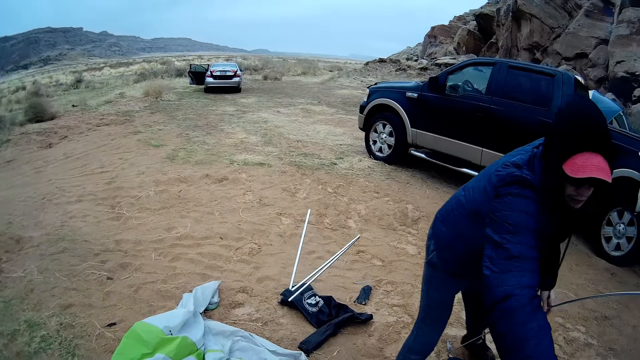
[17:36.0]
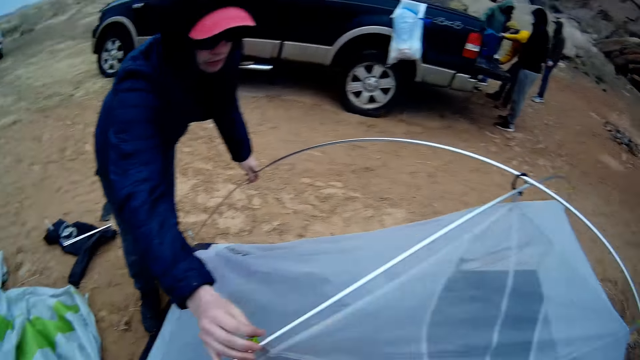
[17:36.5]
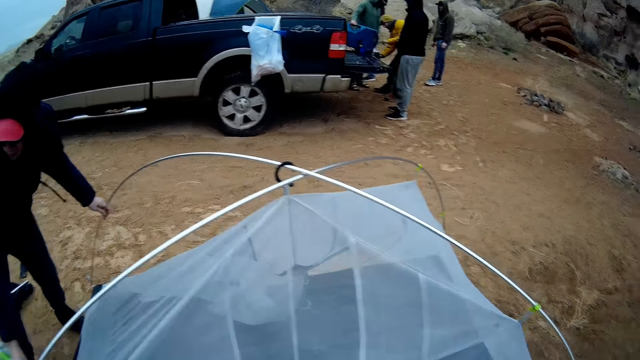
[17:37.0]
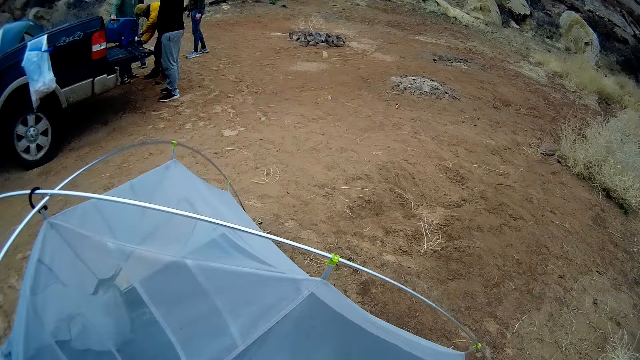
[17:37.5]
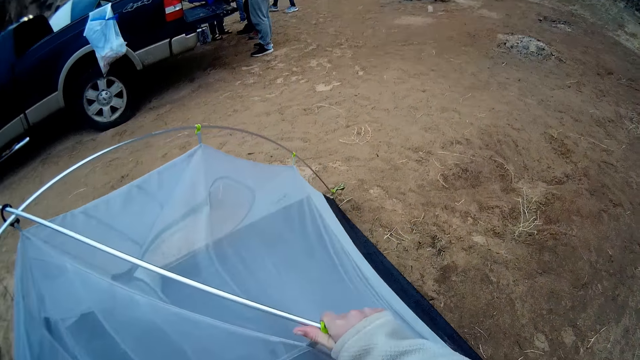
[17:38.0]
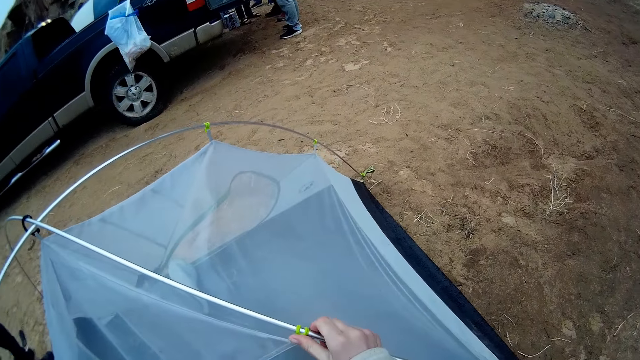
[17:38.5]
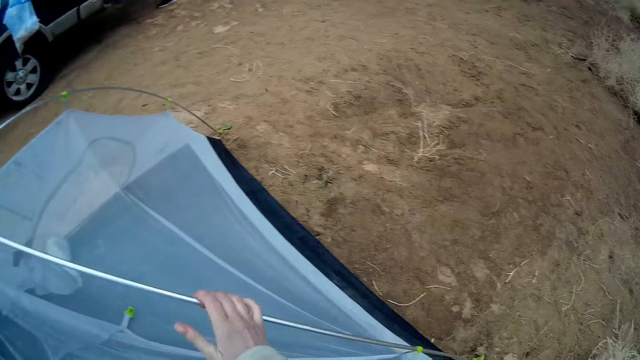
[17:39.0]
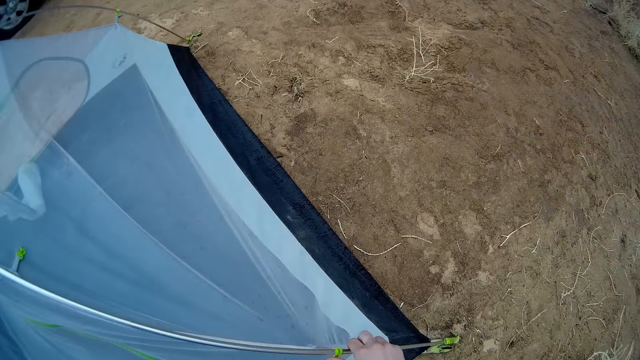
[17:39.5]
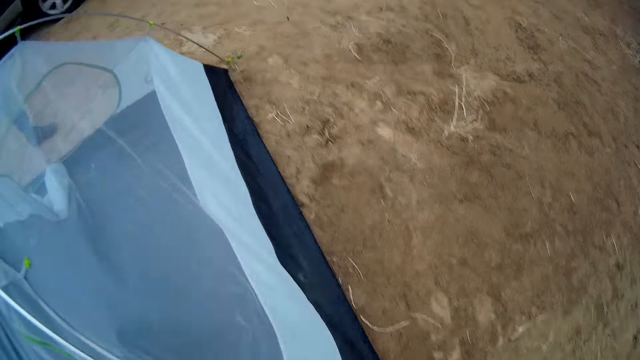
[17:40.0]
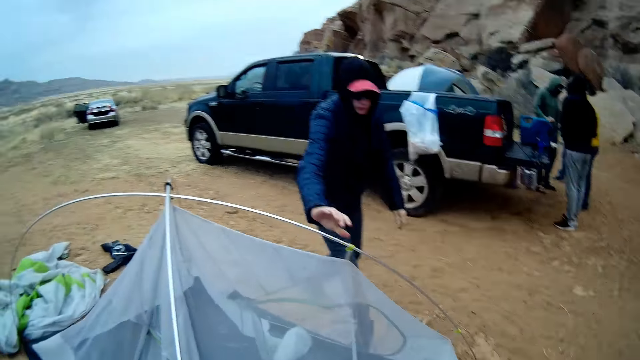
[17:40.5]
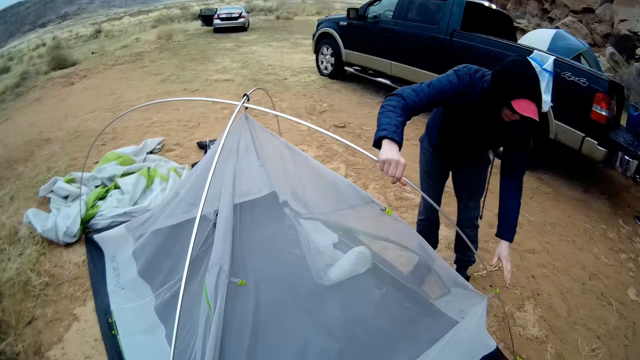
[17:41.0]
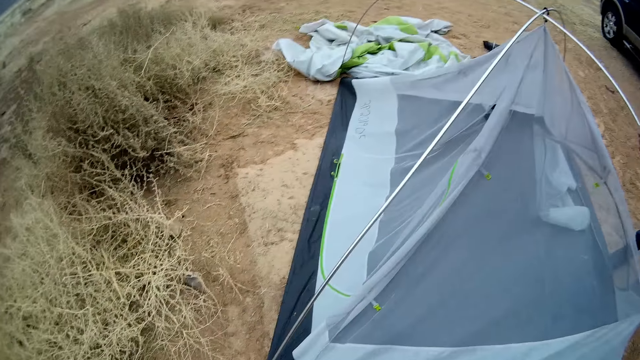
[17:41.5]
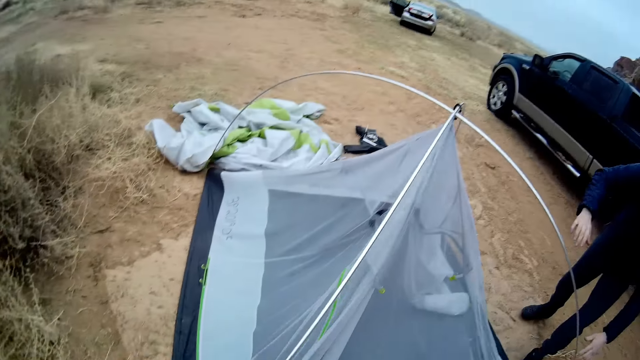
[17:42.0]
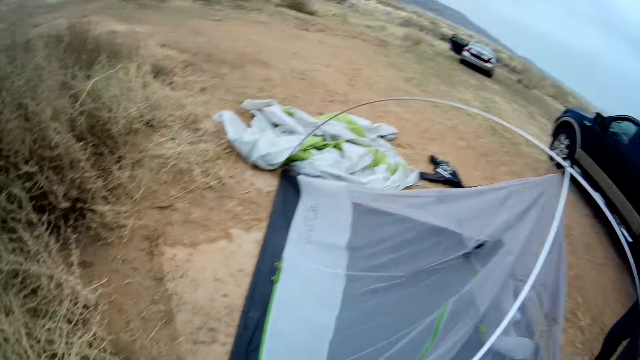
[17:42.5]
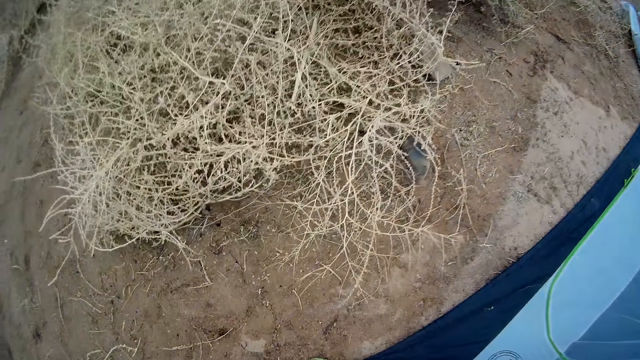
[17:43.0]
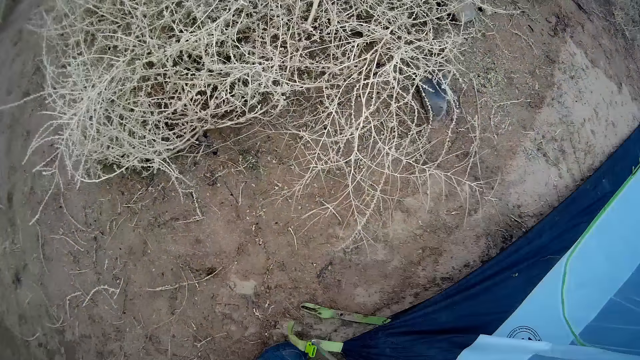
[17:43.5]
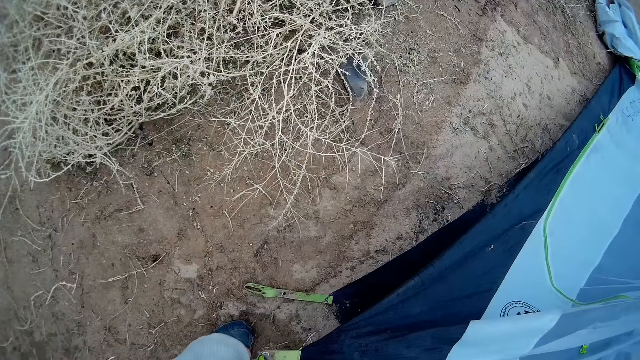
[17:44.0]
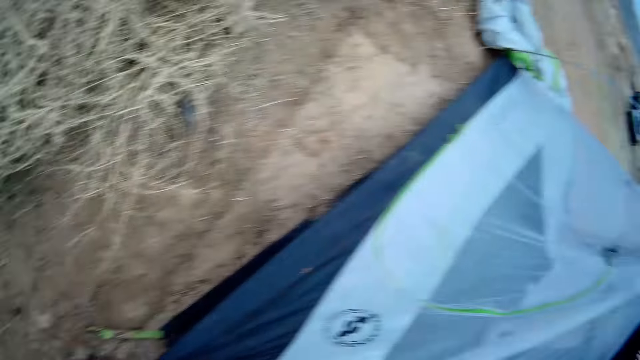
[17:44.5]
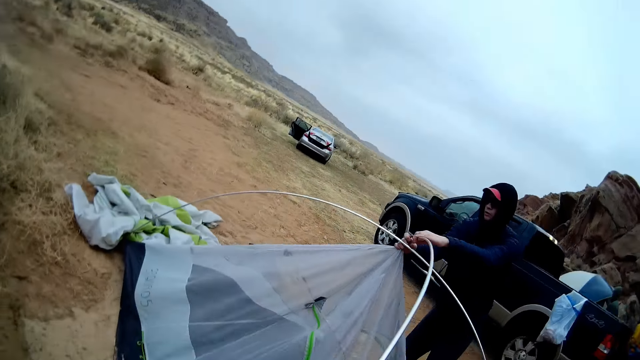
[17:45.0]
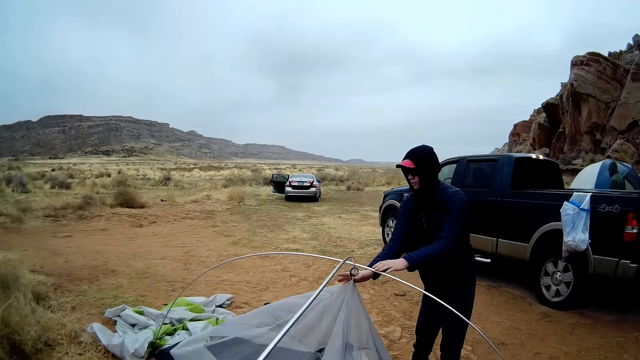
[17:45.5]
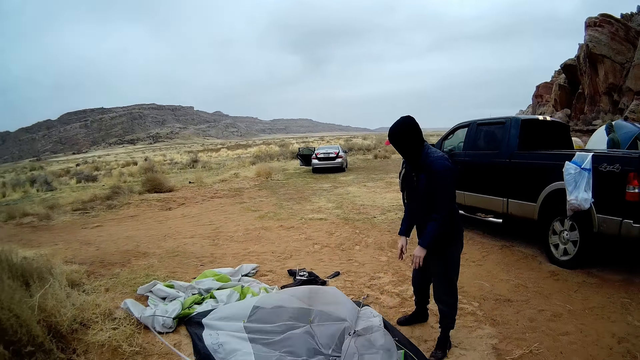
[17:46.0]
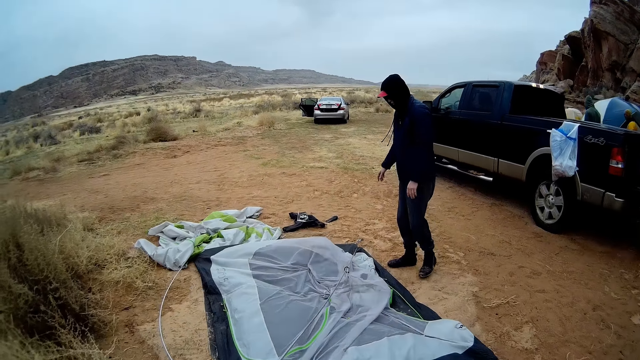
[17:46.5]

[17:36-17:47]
The camera wearer throws the tent metal. They put down the tent rod. They remove the tent metal.

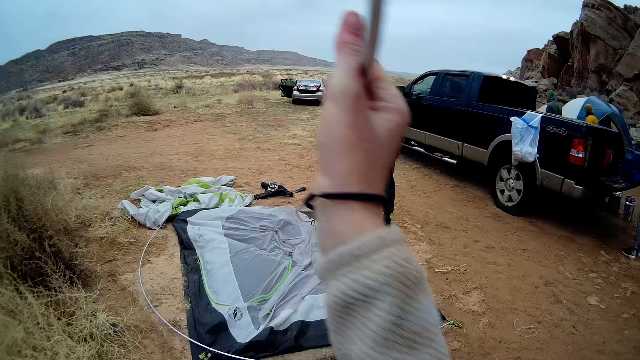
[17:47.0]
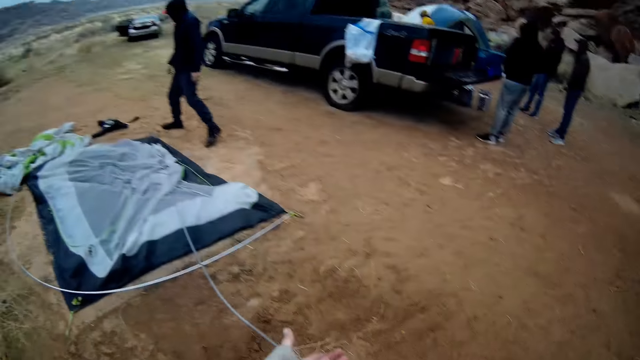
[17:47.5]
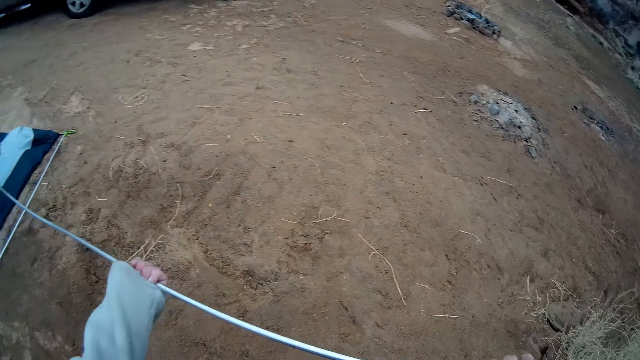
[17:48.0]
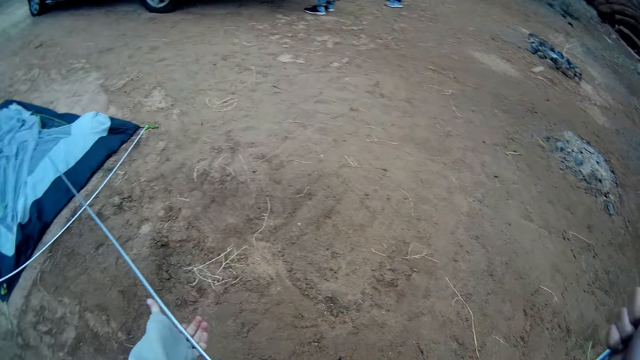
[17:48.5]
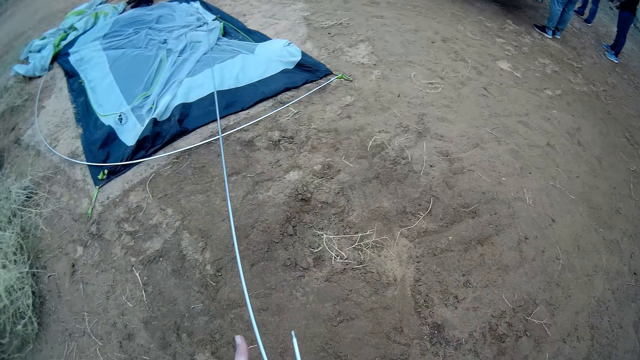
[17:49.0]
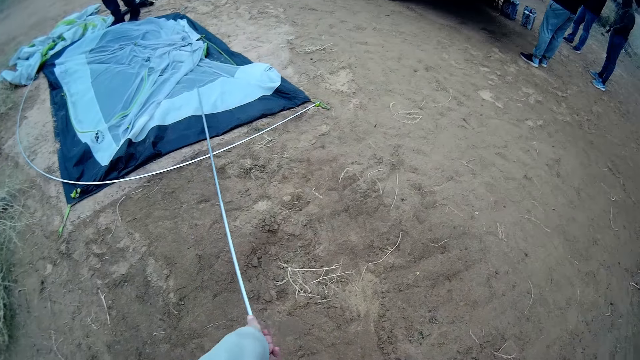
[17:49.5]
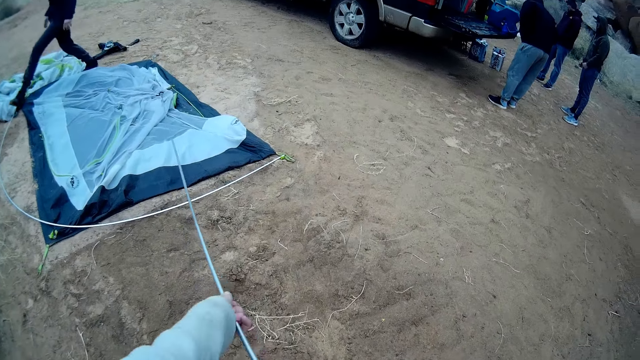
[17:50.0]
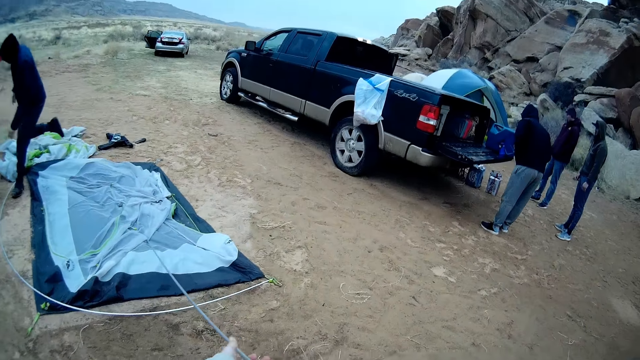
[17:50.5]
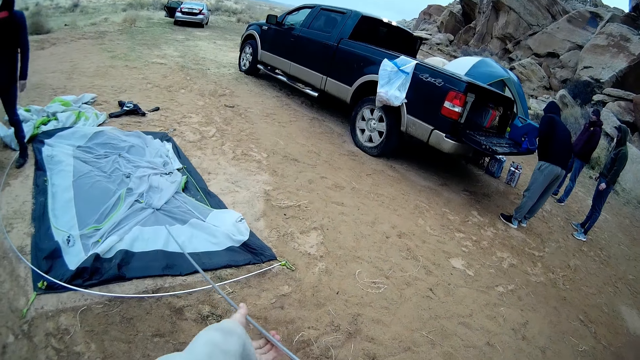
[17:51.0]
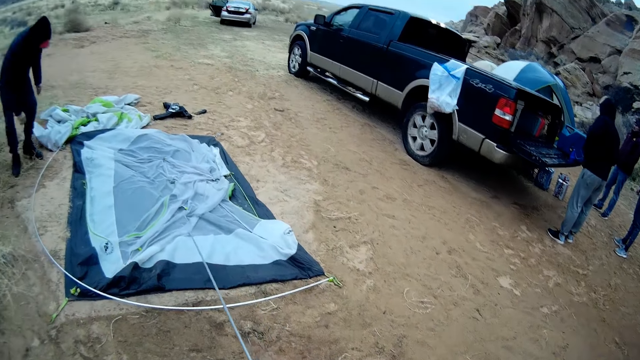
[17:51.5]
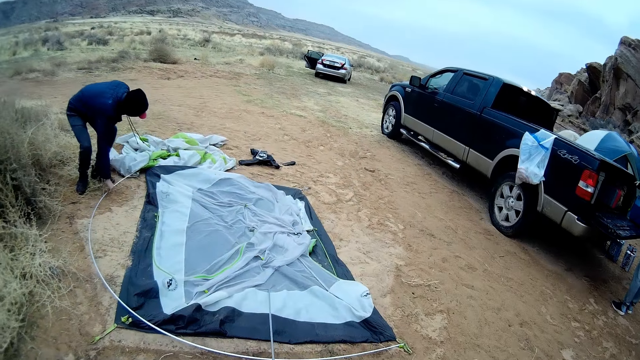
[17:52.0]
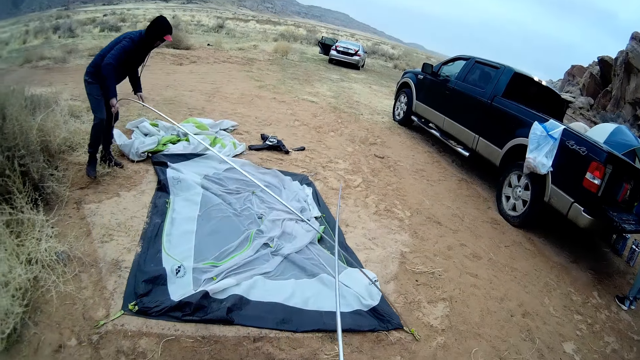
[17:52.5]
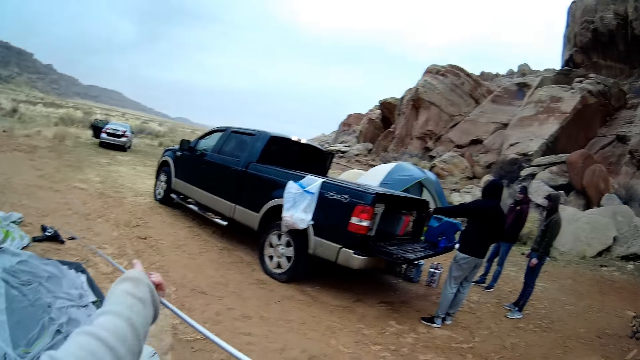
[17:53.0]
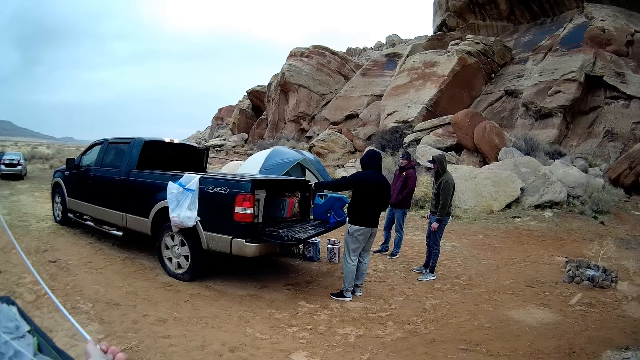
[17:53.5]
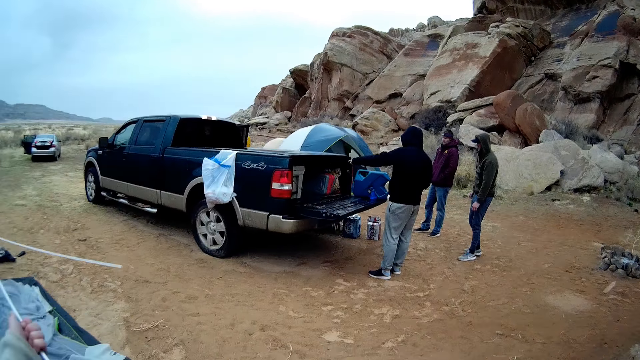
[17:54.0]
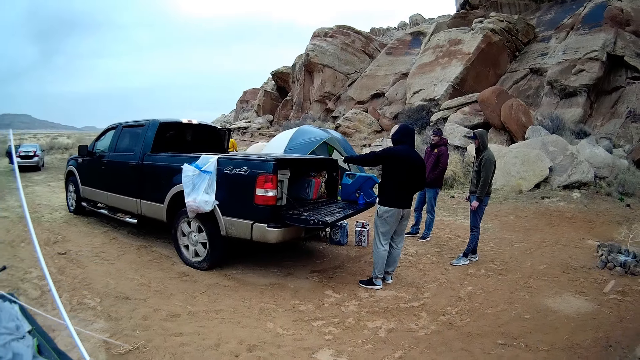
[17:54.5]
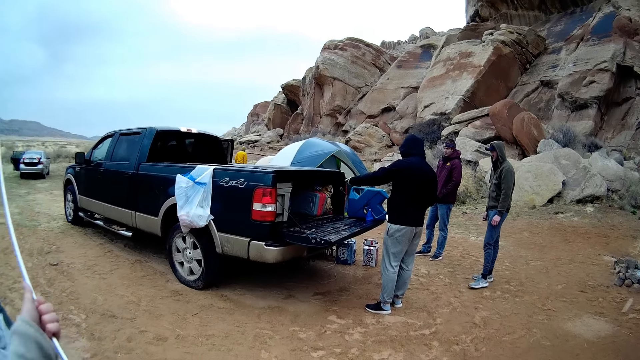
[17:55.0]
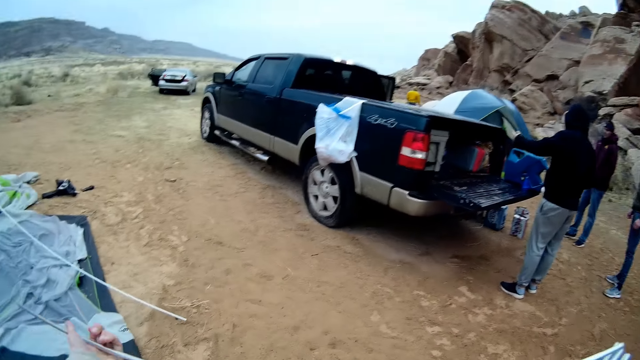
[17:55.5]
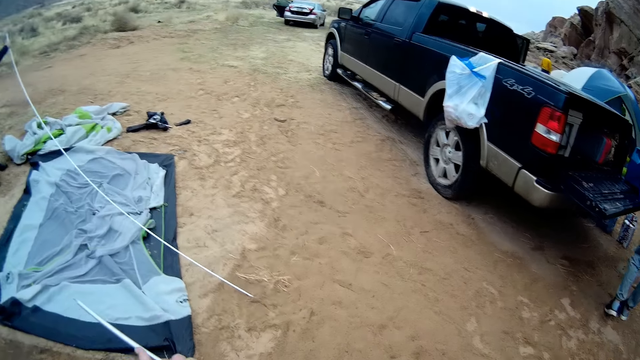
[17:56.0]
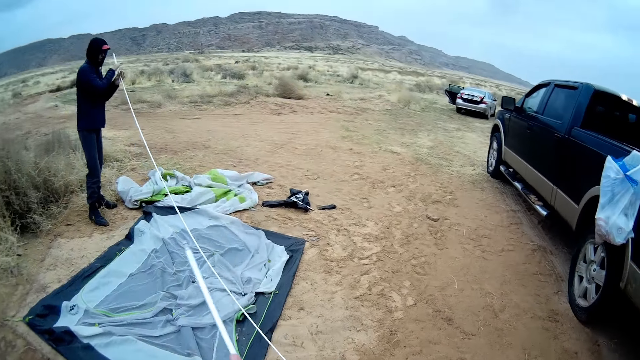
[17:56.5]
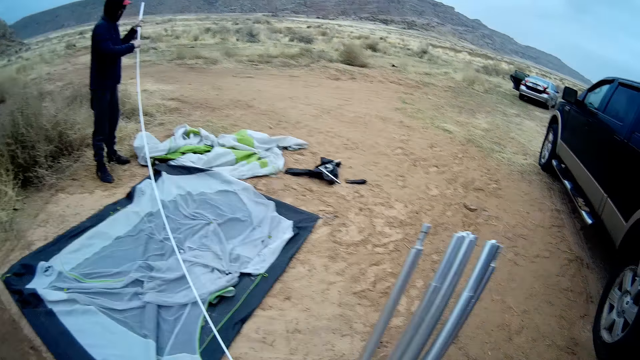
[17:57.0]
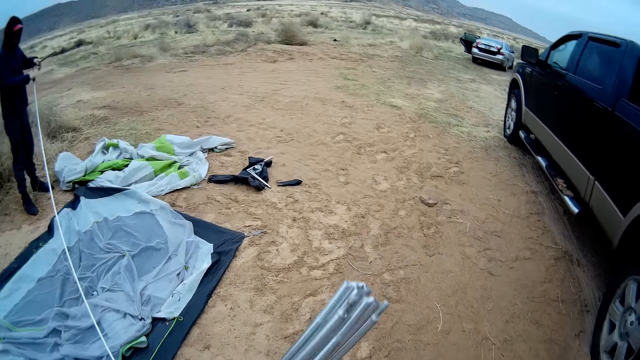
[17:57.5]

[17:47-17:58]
The camera wearer folds the tent metal. They fold the tent rod. They walk. A man pulls the tent rod.
